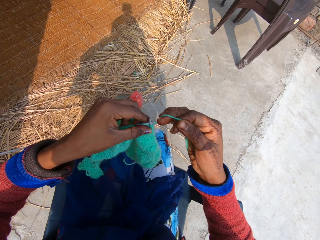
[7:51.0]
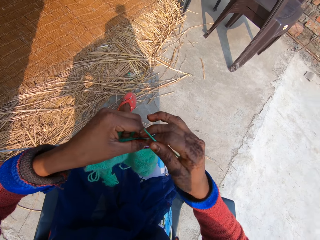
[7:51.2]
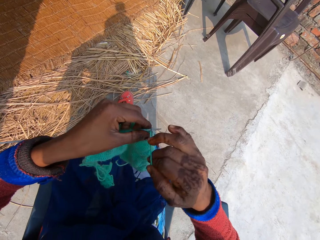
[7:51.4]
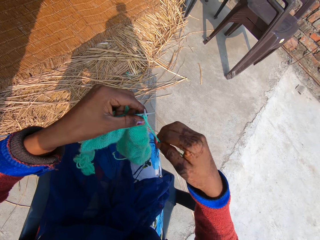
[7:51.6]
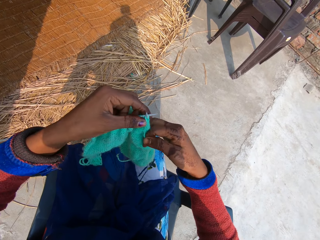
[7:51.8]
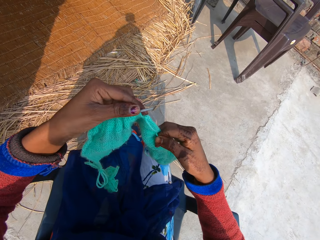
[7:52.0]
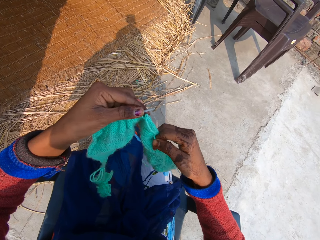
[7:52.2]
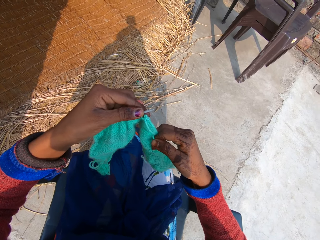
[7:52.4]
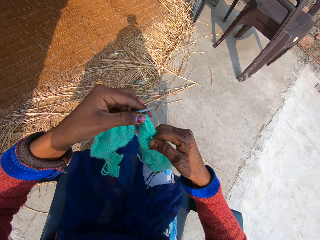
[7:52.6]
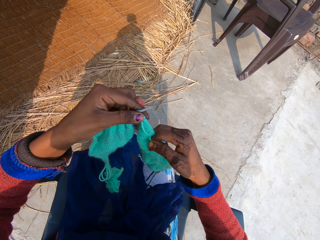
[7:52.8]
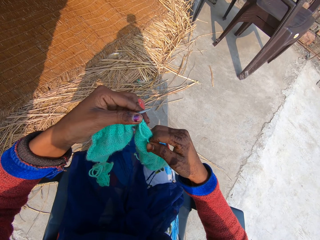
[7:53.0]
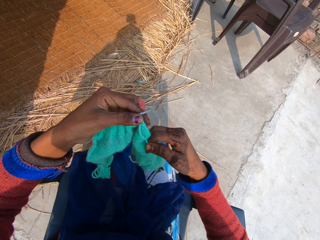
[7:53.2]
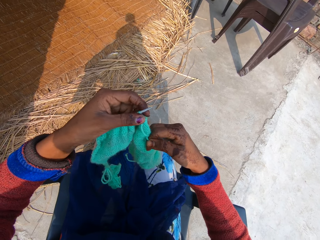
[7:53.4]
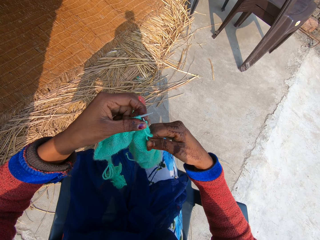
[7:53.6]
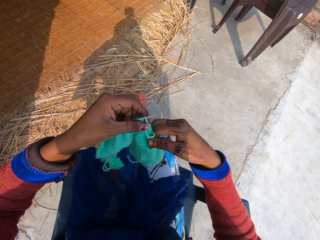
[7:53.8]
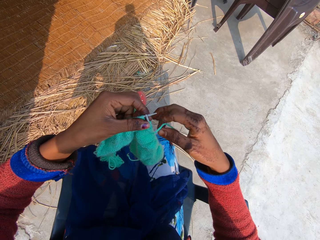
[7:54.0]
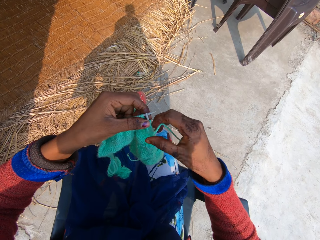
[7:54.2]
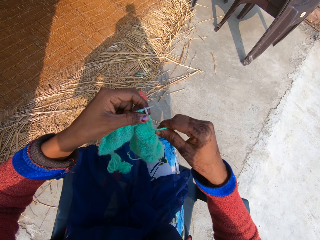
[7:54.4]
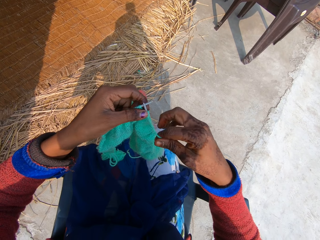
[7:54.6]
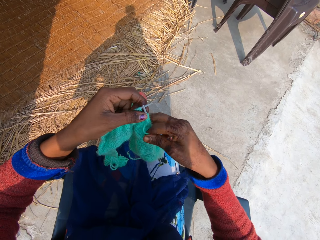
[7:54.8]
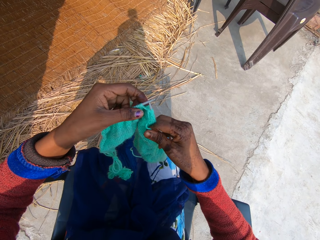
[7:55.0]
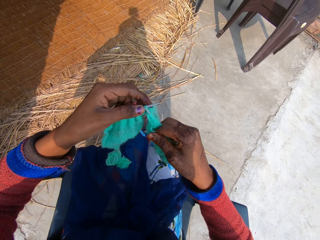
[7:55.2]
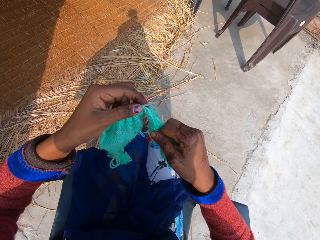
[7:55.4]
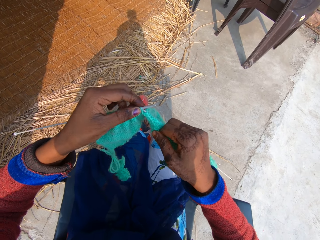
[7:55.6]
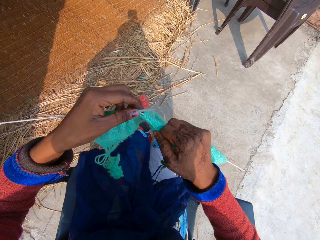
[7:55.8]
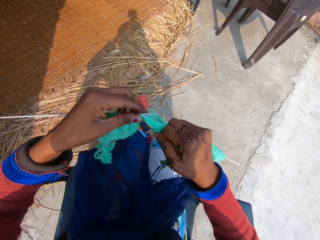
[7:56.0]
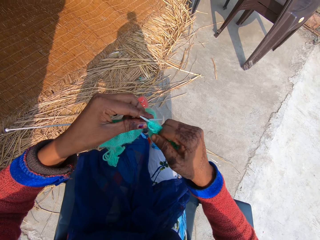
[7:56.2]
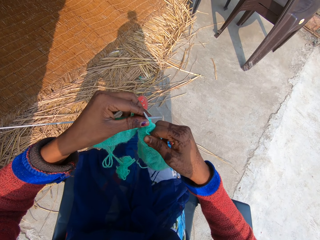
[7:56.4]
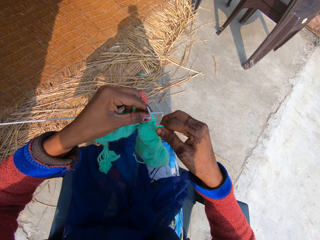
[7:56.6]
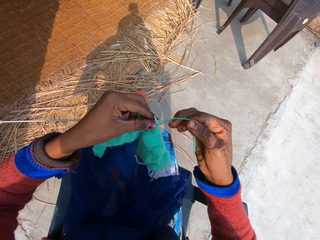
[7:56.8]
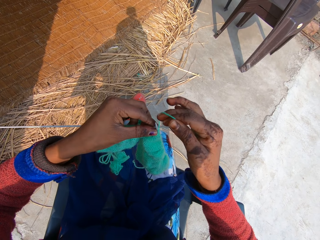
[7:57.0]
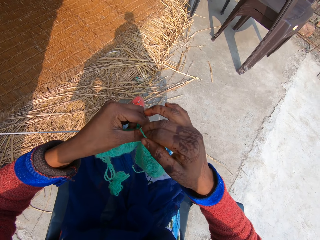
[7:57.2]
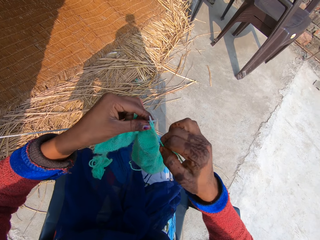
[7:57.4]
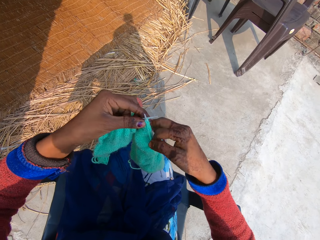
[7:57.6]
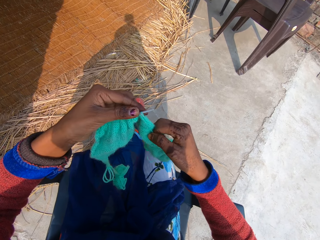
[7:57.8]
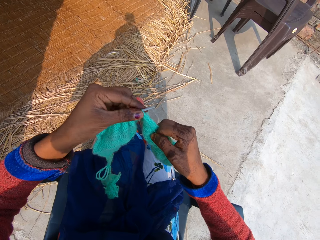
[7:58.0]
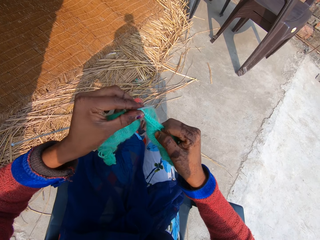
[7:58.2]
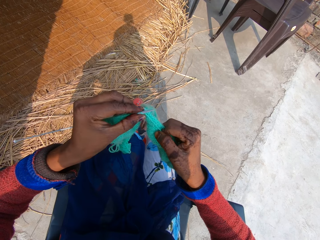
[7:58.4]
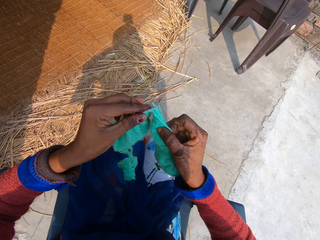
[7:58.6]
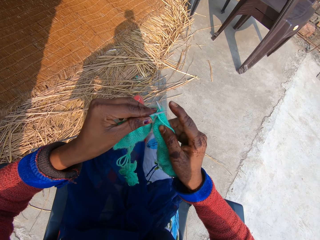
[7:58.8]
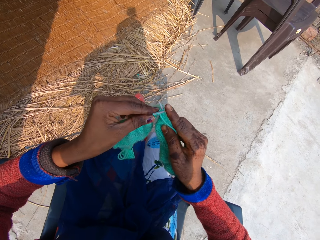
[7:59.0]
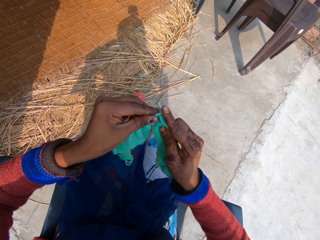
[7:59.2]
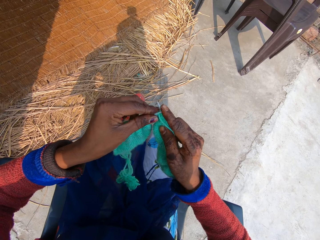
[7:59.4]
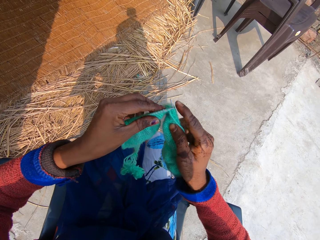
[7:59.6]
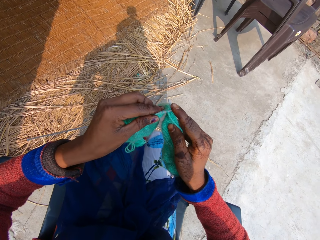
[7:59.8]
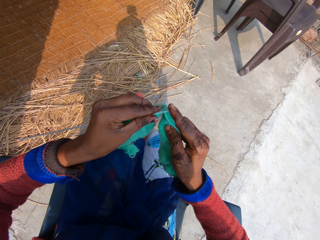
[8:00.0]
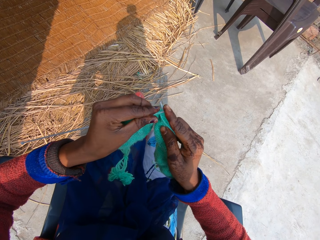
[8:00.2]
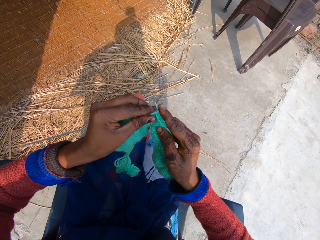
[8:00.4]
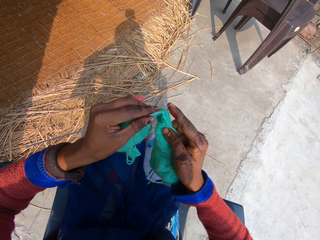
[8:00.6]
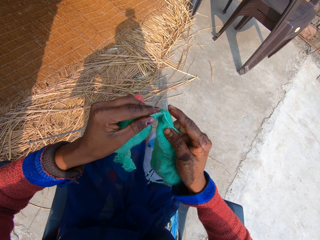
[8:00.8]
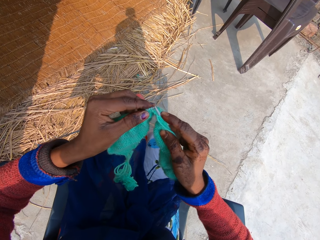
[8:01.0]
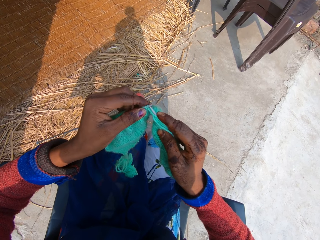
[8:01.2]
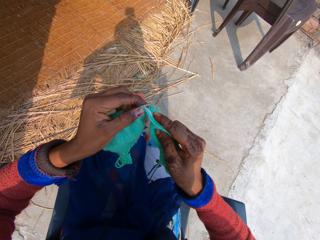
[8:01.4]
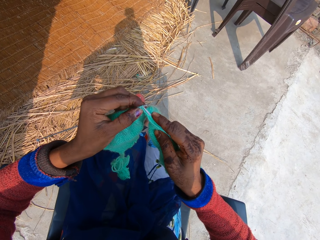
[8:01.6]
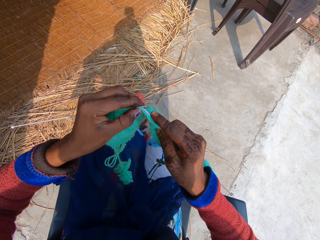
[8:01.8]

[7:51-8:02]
The camera wearer rolls a knitting thread on a single point knitting needle. They hold a fabric. They hook the knitting thread with the single point knitting needle. They roll the knitting thread on the single point knitting needle. They hold the fabric. They adjust the fabric through the single point knitting needle.

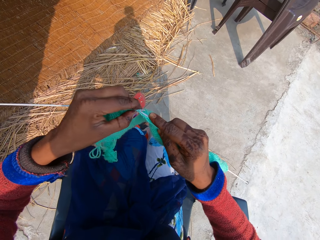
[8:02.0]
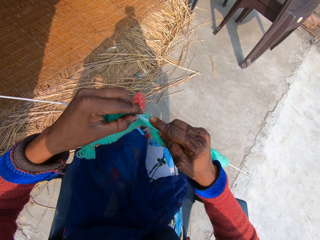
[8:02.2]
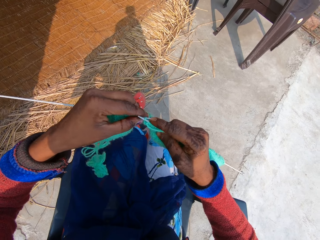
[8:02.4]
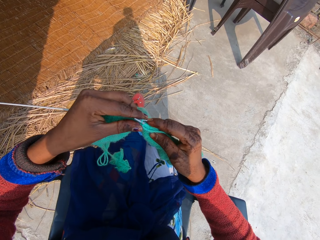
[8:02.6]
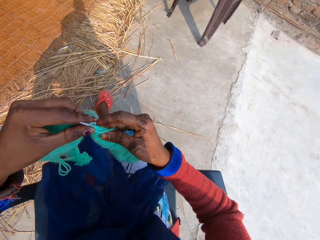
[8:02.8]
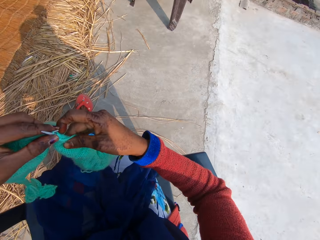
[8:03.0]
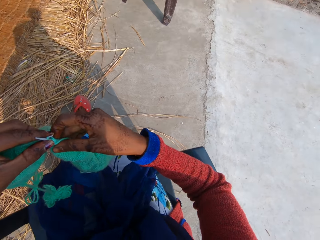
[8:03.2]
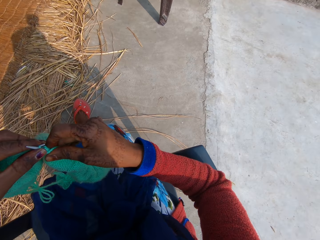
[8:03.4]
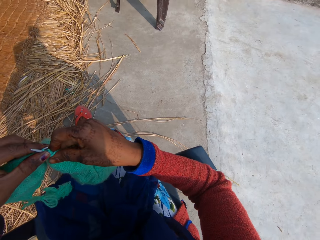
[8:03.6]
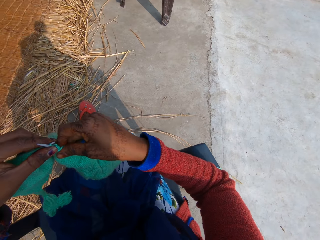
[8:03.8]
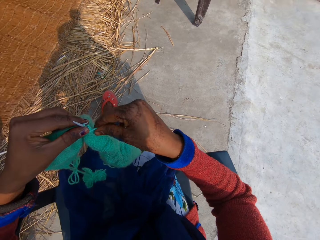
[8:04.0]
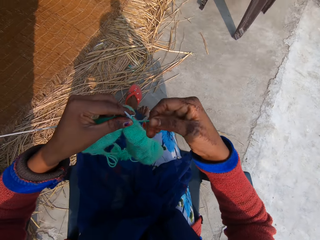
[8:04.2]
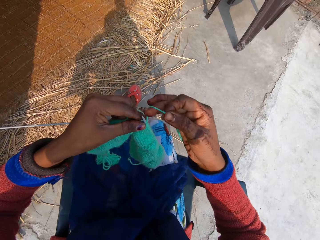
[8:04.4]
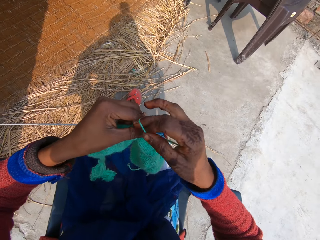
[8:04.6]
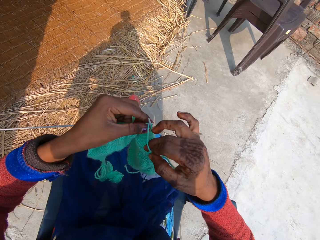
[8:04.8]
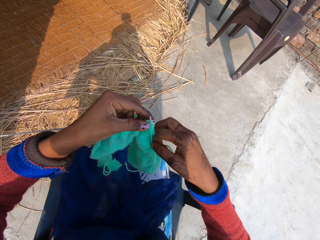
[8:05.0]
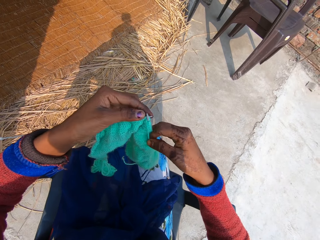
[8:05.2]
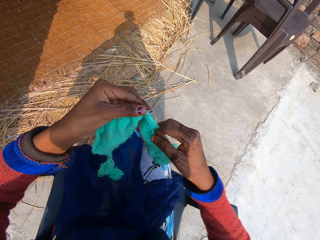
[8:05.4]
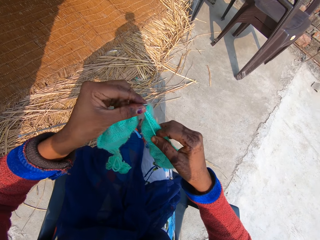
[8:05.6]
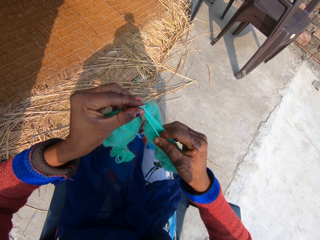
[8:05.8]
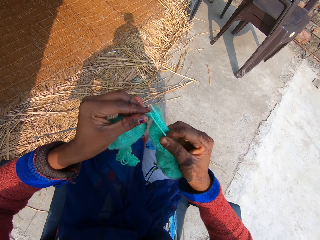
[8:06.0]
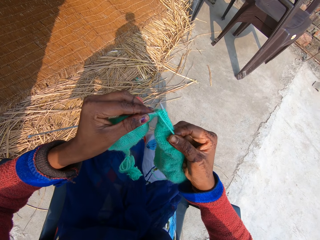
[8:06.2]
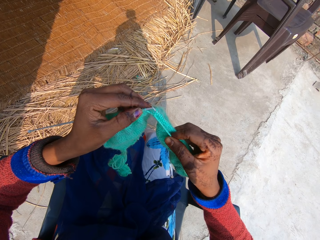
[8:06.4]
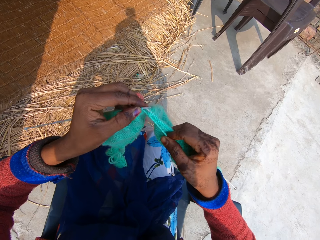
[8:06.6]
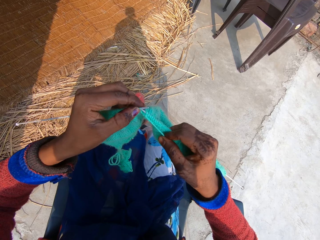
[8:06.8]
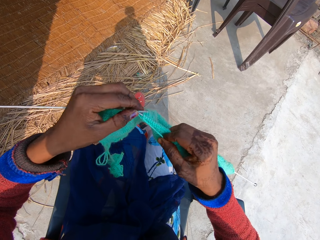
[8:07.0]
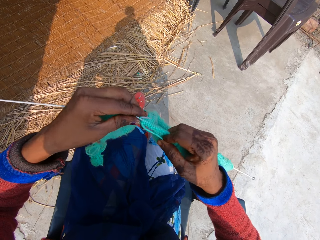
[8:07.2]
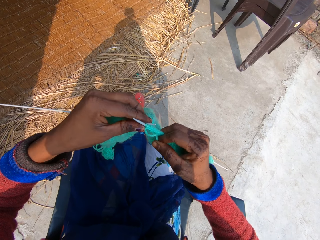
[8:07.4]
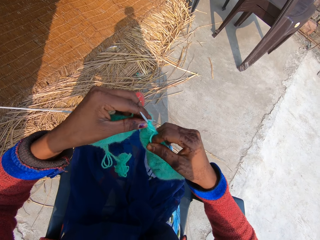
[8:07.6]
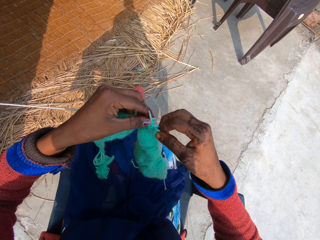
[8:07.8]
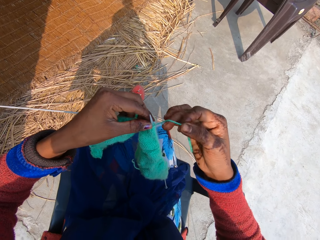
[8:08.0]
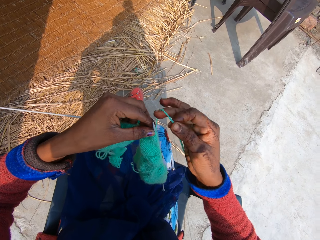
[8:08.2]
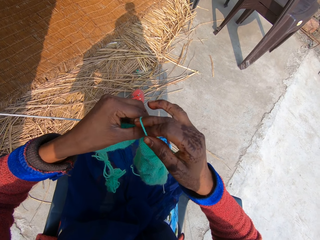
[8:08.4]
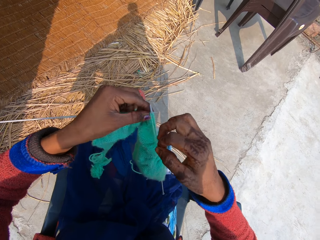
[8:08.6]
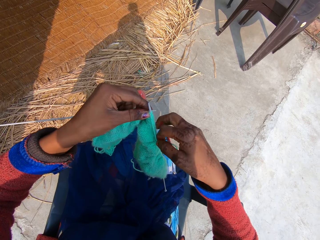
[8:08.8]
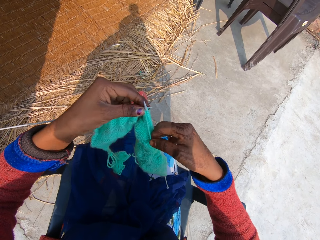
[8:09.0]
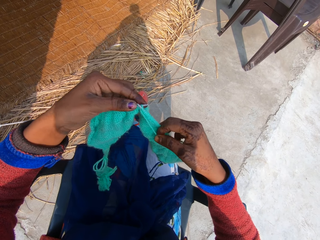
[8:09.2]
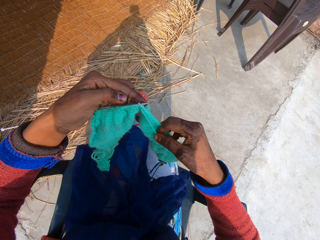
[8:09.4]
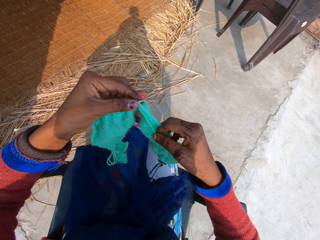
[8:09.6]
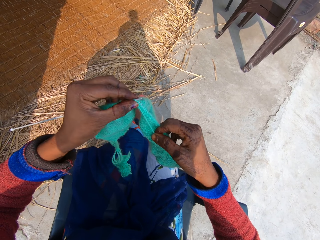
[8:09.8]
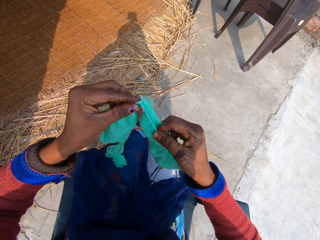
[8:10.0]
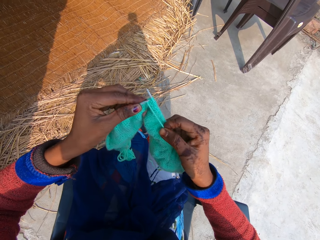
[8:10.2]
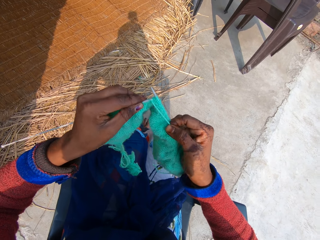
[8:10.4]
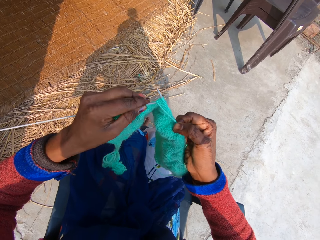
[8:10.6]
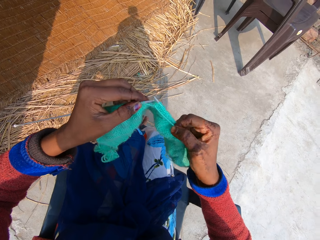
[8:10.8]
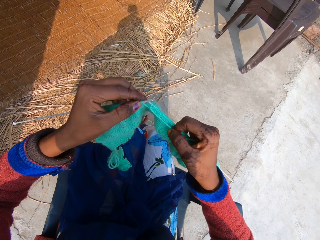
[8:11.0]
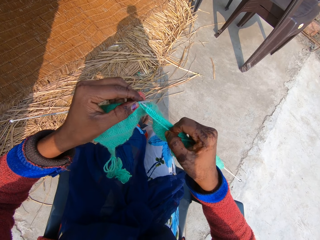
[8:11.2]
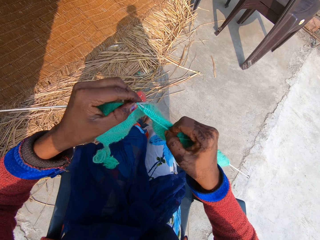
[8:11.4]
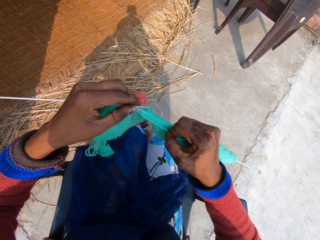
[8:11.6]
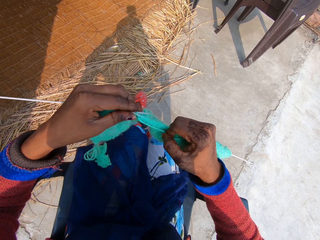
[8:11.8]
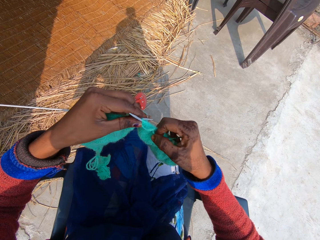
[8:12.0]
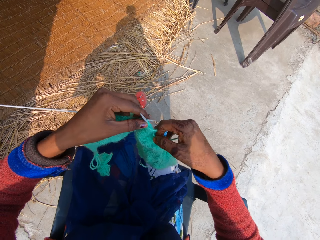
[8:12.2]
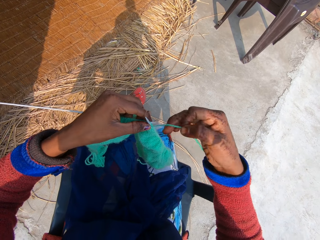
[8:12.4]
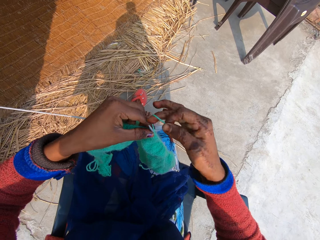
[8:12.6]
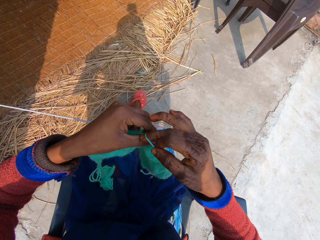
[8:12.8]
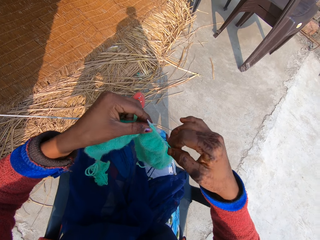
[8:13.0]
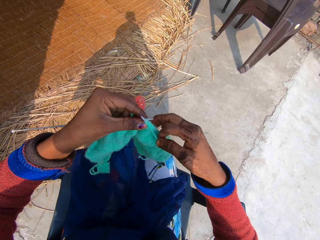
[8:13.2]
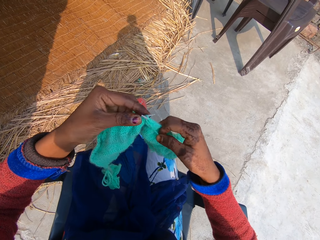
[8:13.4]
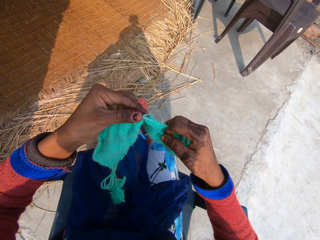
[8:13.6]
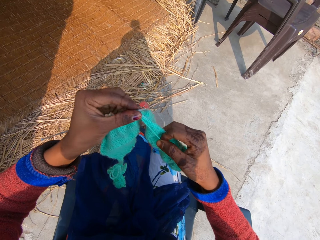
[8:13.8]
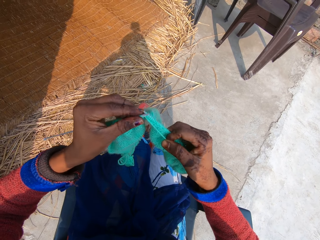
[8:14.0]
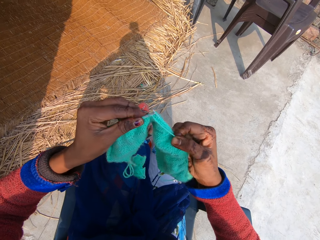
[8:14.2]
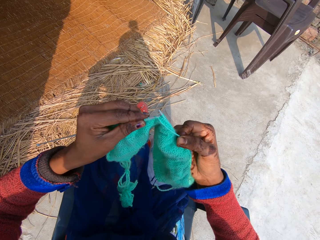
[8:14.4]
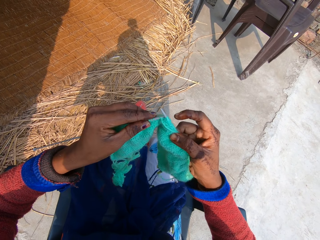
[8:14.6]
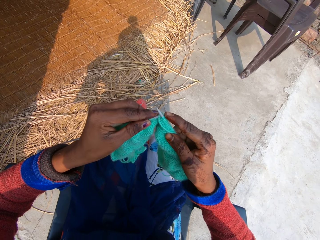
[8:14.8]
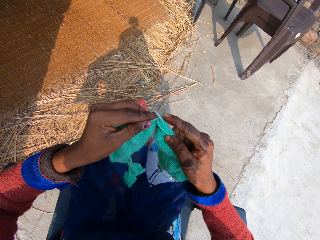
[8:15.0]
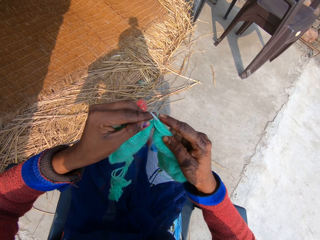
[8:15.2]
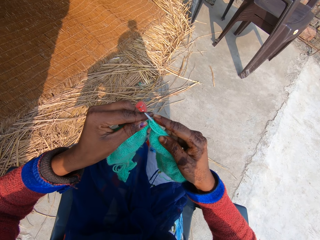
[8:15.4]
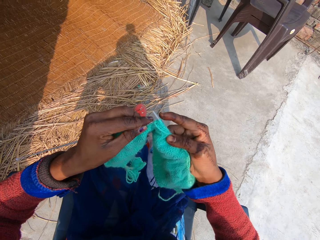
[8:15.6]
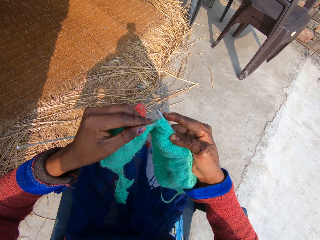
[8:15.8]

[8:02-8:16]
The camera wearer hooks a knitting thread with a single point knitting needle. They roll the knitting thread on the single point knitting needle. They knit a fabric. They hook the knitting thread with the single point knitting needle. They roll the knitting thread on the single point knitting needle. They hold the knitting thread. They hook the knitting thread with the single point knitting needle. They roll the knitting thread on the single point knitting needle. They knit the fabric.
